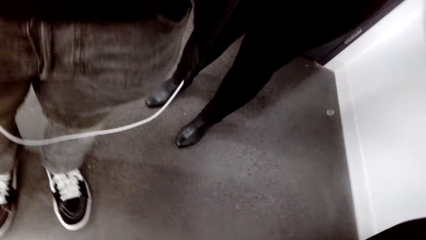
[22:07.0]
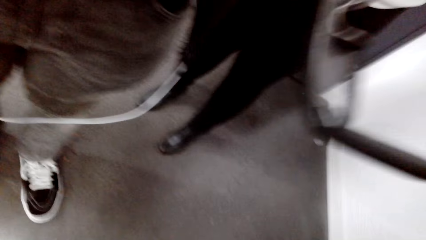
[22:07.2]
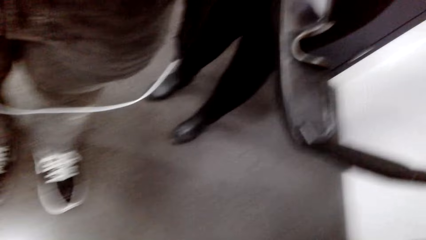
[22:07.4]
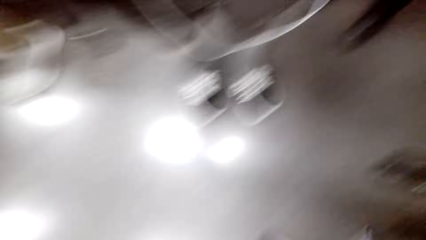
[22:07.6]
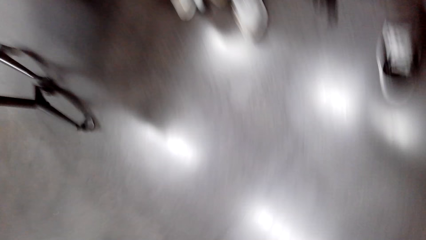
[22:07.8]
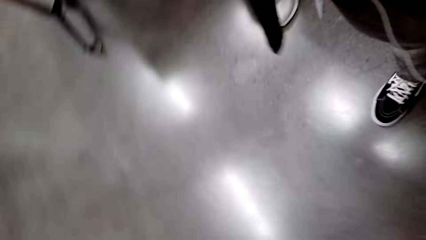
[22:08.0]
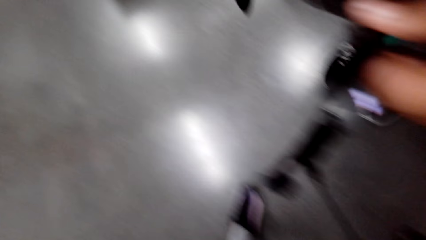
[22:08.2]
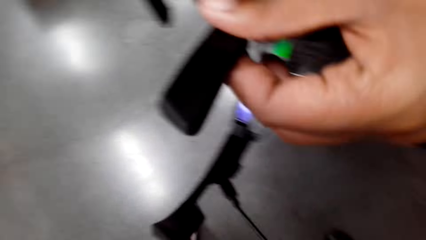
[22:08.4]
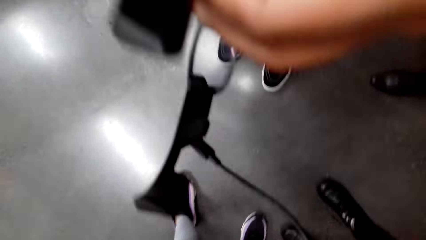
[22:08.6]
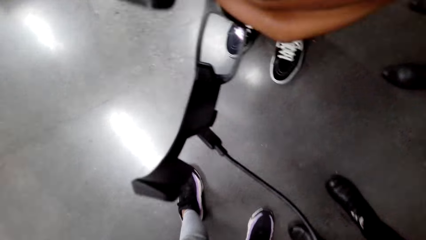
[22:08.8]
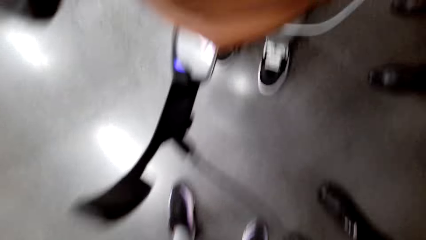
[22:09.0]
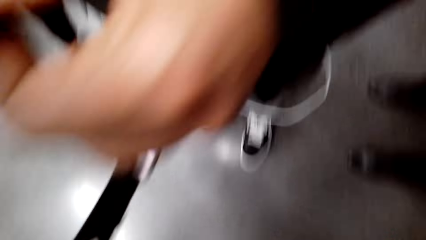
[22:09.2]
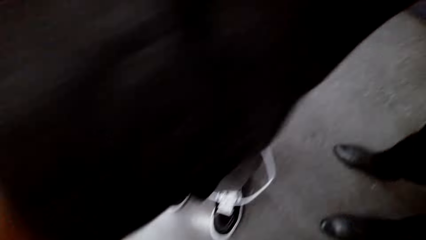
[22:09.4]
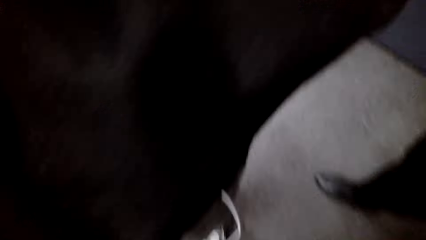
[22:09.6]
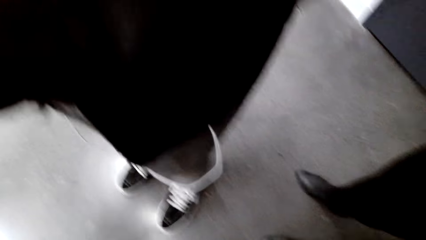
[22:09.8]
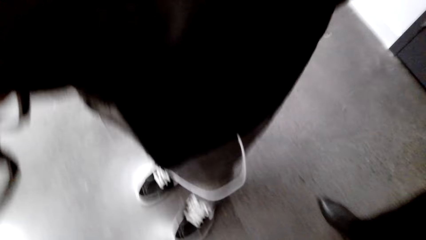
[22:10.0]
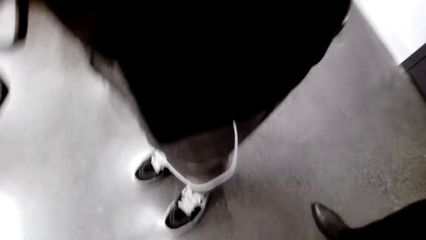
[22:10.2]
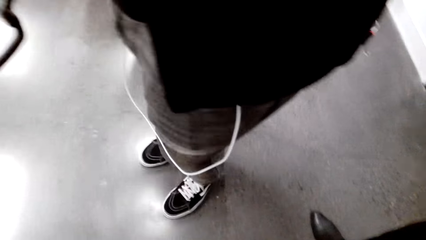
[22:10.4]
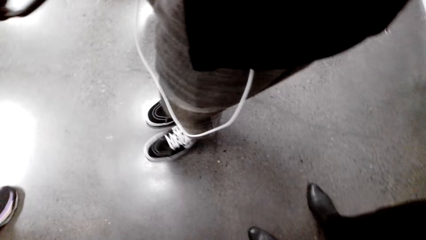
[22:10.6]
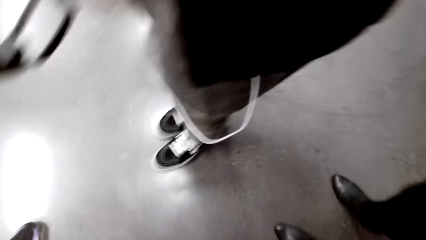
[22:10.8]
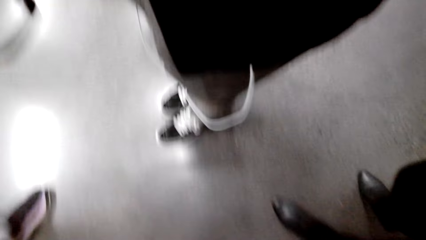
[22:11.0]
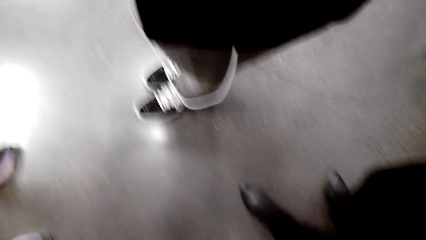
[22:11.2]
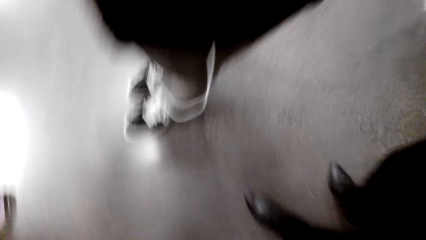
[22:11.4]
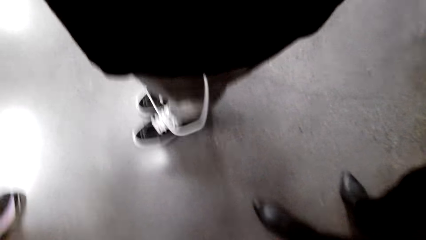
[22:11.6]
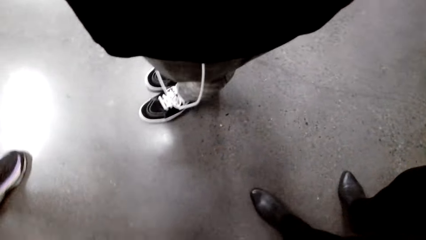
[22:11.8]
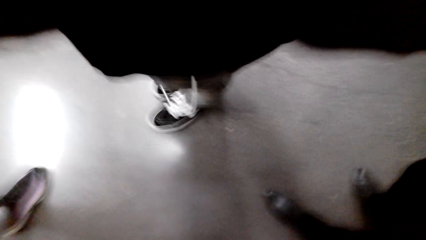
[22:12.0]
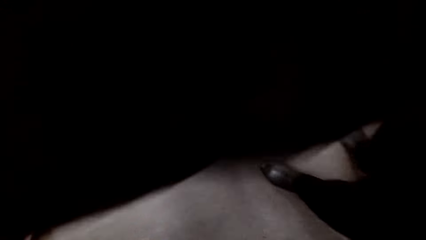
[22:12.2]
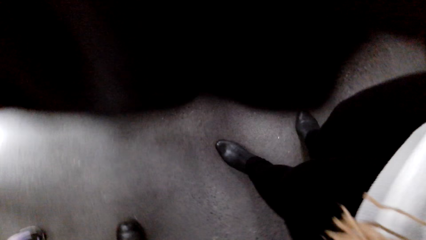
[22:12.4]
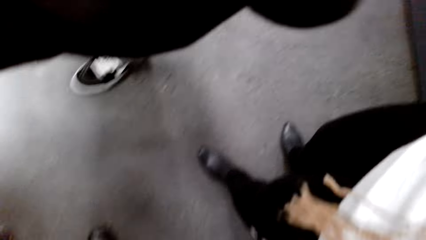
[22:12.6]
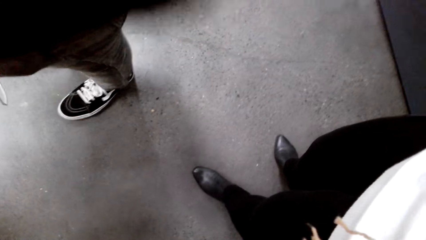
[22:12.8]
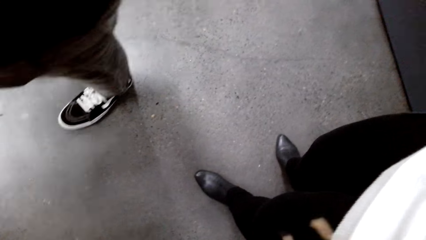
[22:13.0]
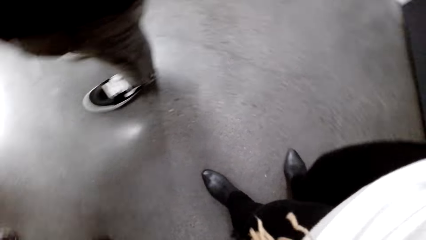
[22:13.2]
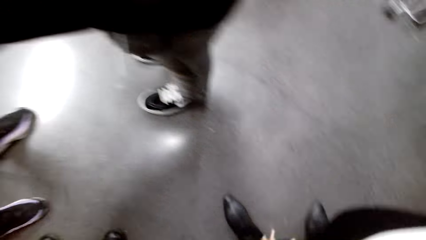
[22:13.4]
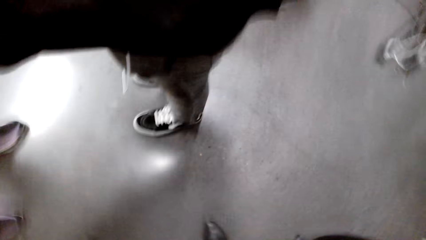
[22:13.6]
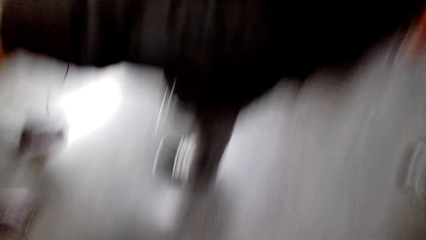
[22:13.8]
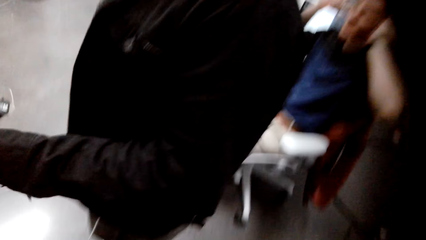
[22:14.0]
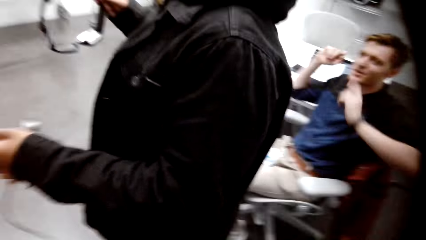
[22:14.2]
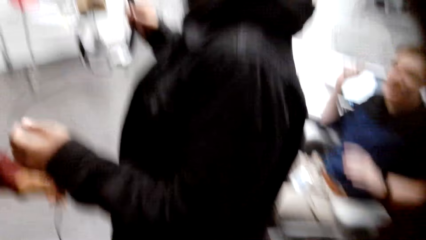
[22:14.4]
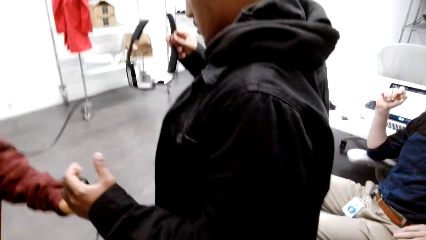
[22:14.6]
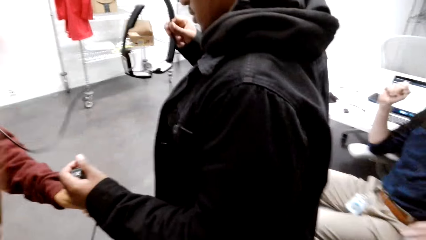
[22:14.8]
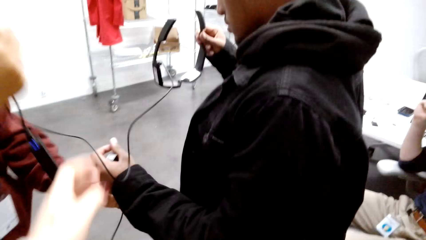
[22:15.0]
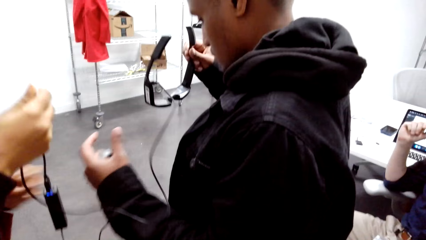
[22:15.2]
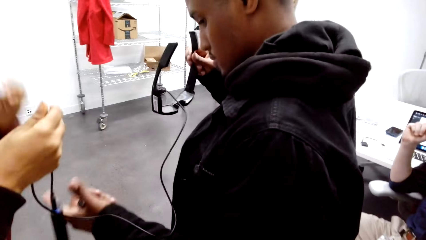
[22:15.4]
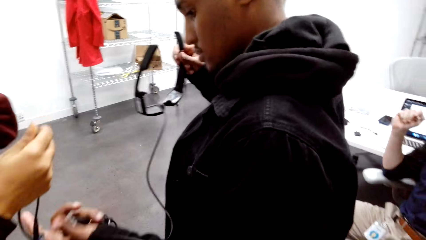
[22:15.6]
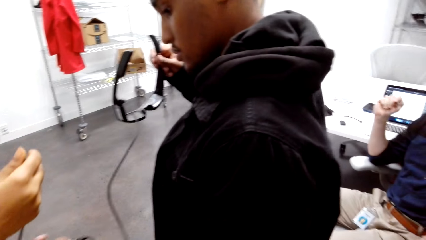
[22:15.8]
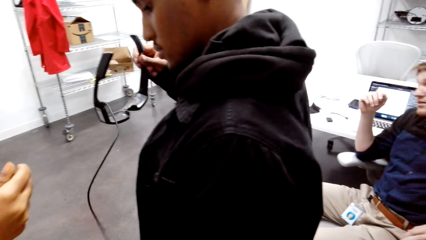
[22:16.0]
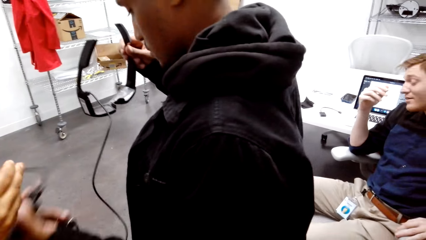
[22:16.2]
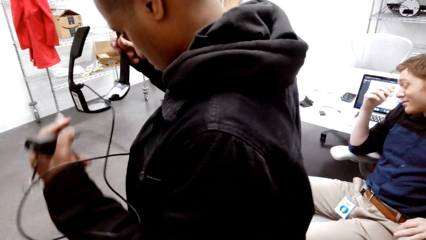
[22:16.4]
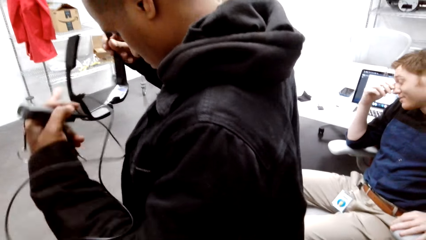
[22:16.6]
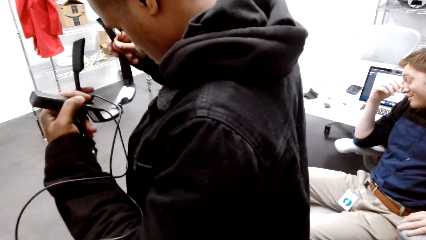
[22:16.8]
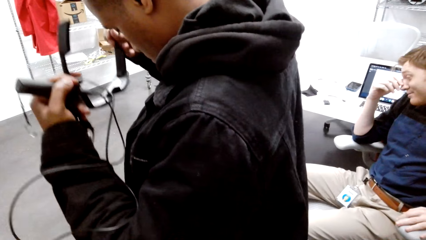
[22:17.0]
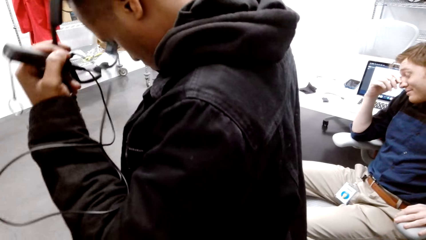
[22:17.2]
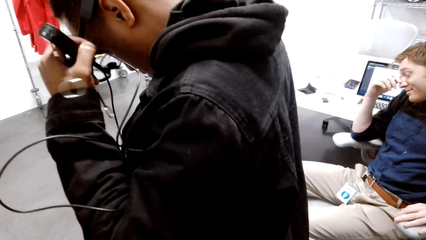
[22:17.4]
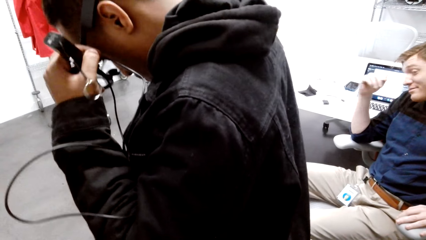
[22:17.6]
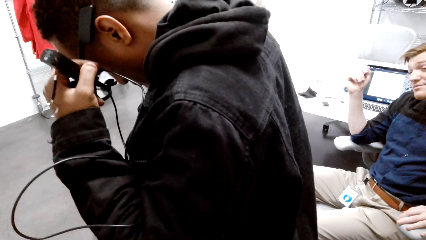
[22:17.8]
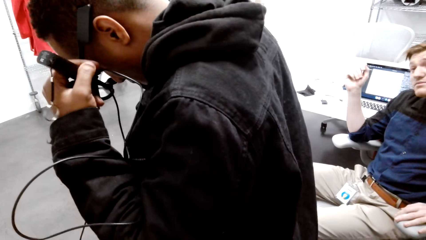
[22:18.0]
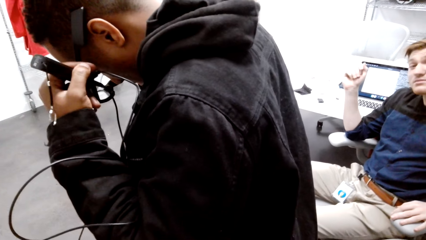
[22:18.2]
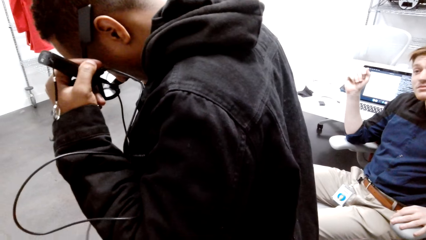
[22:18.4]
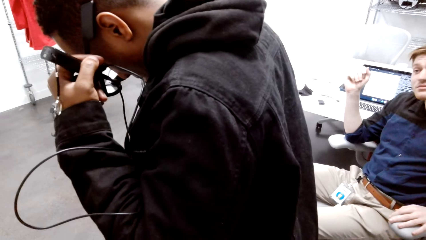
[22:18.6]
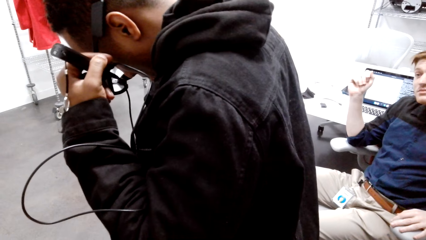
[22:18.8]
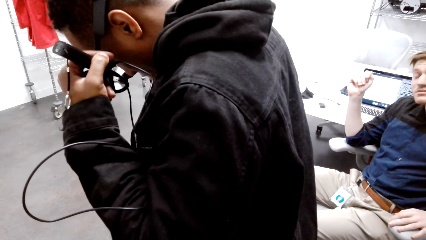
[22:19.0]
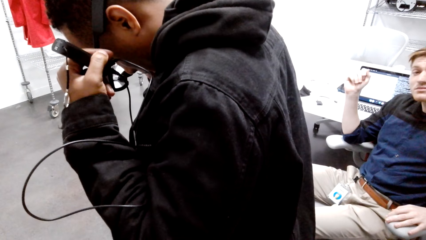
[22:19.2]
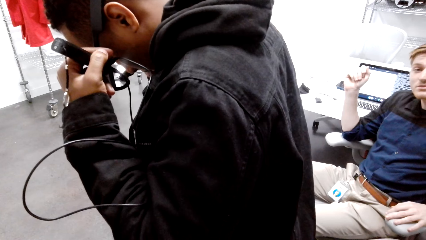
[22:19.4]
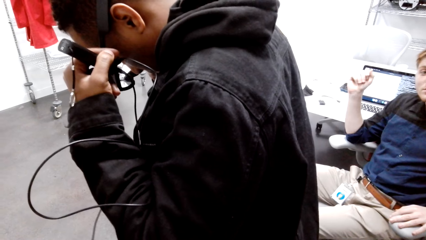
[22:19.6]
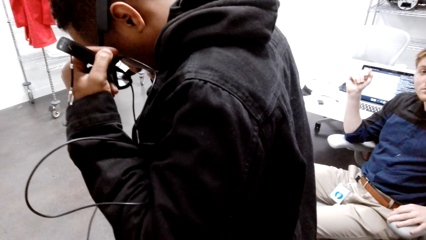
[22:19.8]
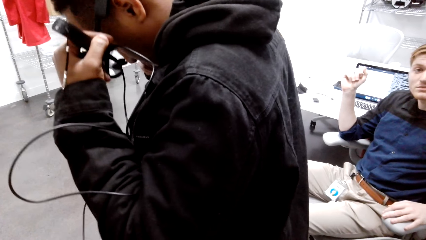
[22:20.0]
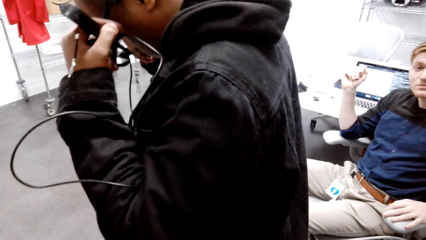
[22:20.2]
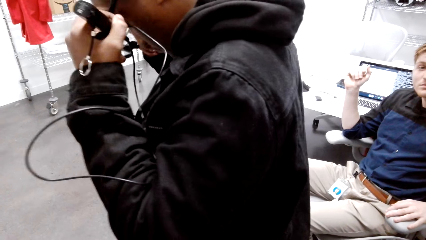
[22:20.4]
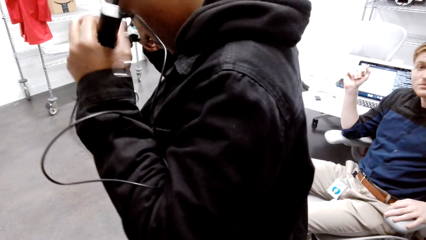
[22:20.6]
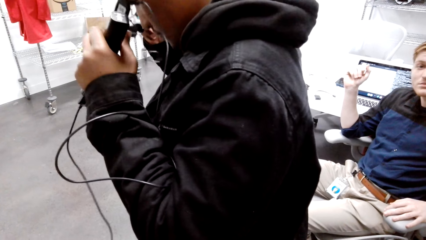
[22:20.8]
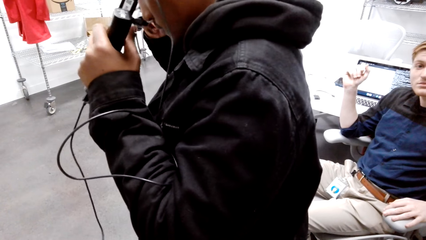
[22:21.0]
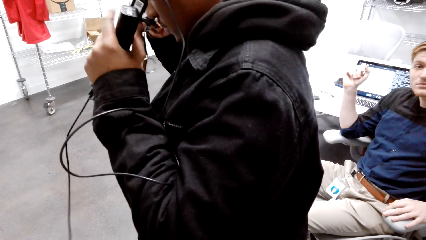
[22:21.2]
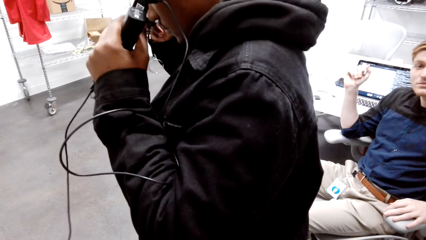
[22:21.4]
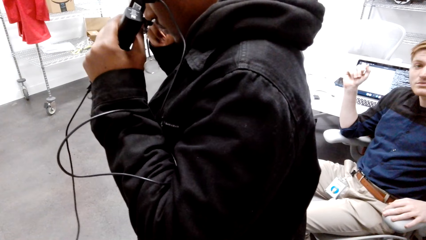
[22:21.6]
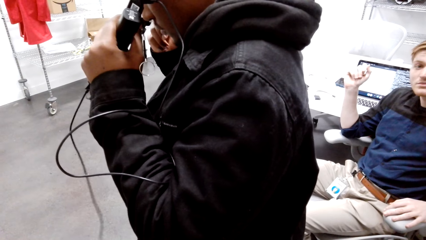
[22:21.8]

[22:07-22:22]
A man looks around a room. The camera wearer looks around the room. The man adjusts spectacles with his hands. The man wears the spectacles. The man wears a camera on the head. Another man looks around the room.
